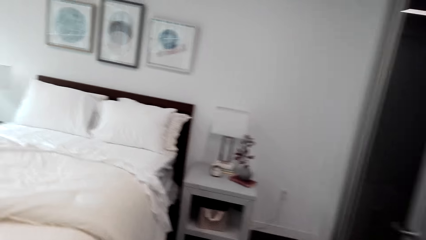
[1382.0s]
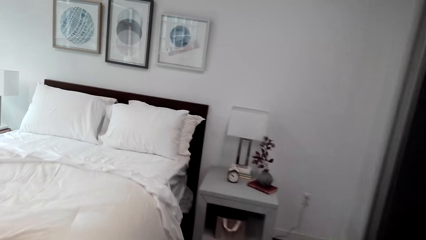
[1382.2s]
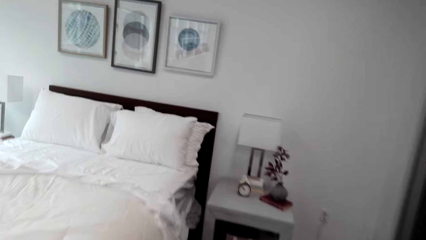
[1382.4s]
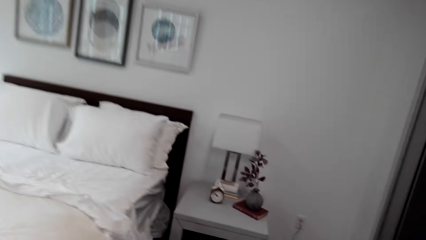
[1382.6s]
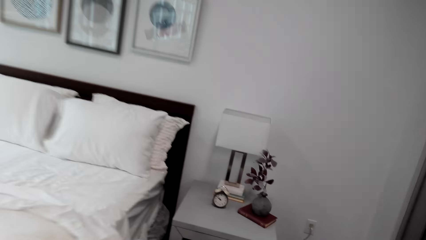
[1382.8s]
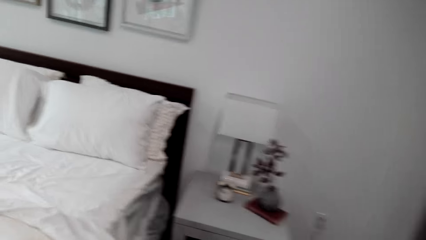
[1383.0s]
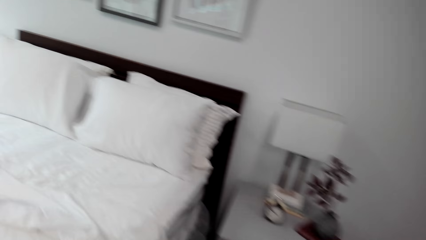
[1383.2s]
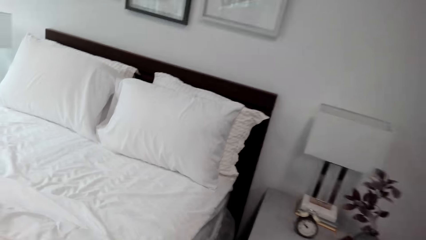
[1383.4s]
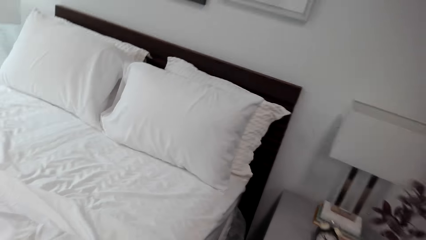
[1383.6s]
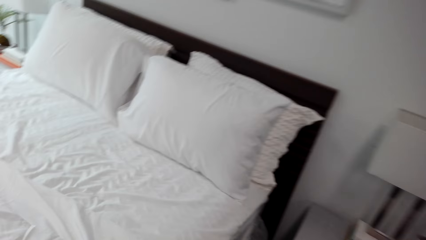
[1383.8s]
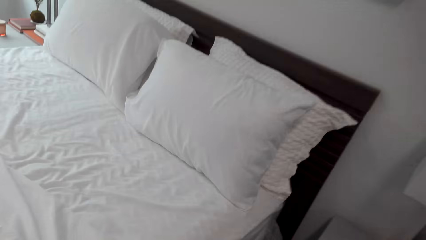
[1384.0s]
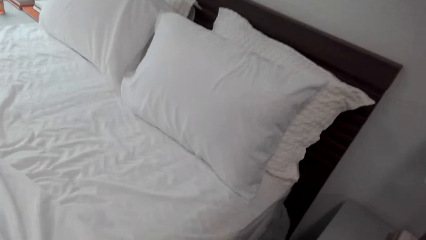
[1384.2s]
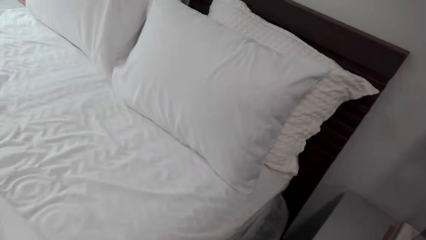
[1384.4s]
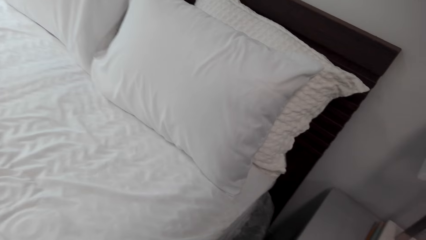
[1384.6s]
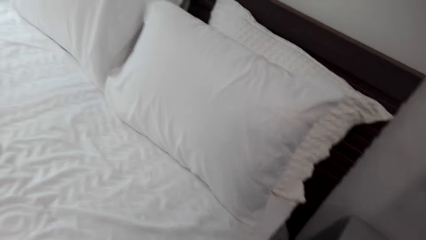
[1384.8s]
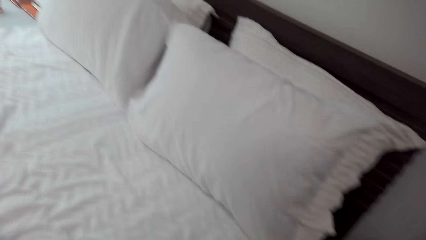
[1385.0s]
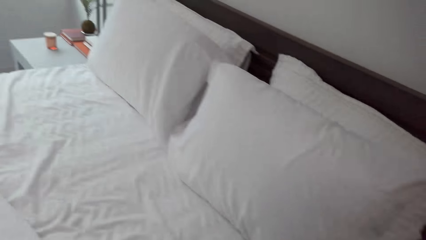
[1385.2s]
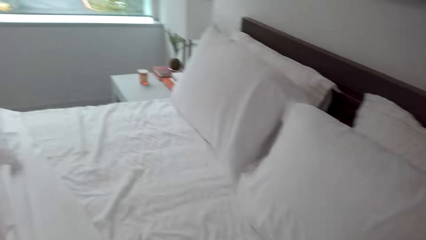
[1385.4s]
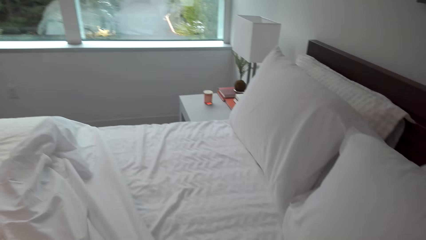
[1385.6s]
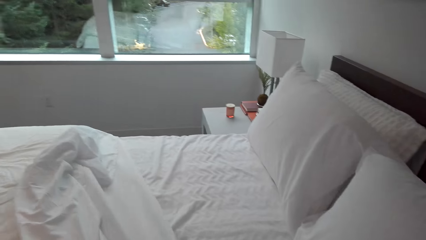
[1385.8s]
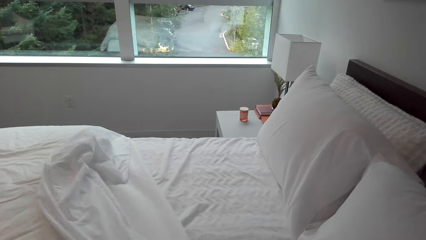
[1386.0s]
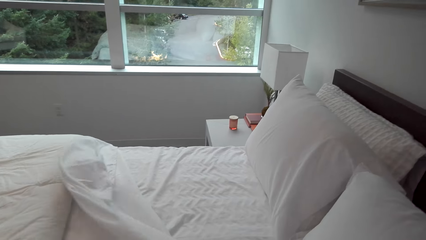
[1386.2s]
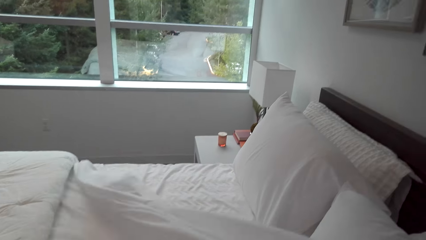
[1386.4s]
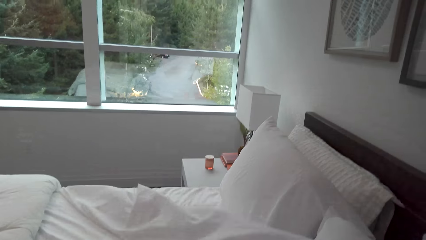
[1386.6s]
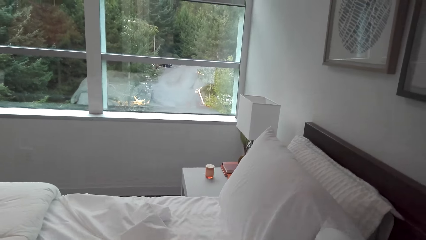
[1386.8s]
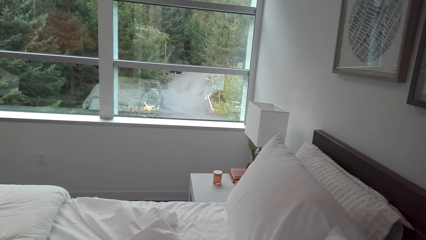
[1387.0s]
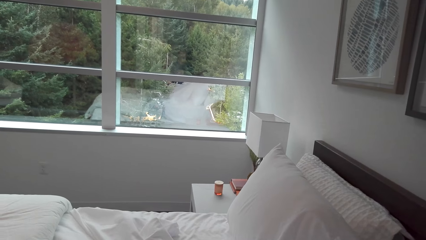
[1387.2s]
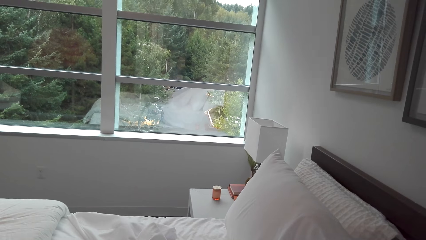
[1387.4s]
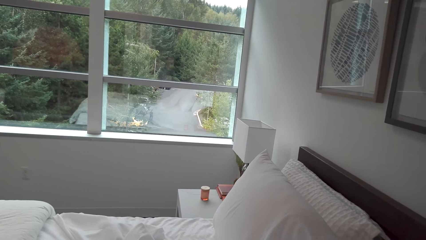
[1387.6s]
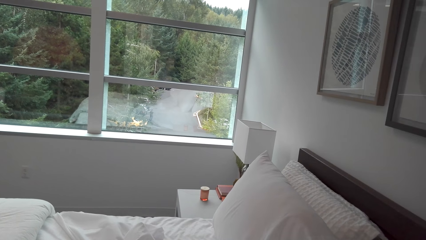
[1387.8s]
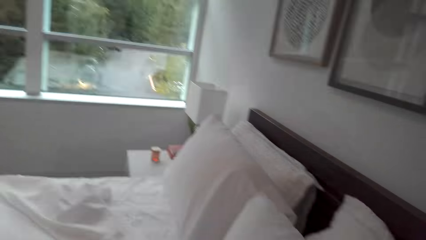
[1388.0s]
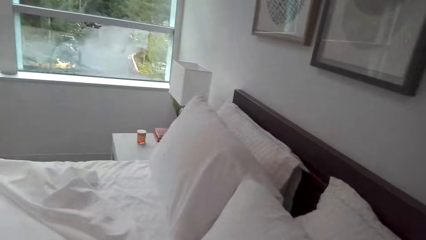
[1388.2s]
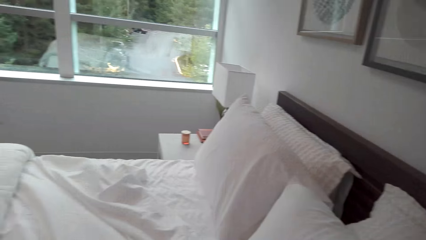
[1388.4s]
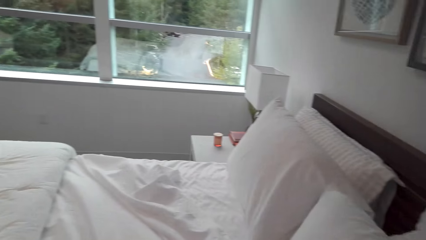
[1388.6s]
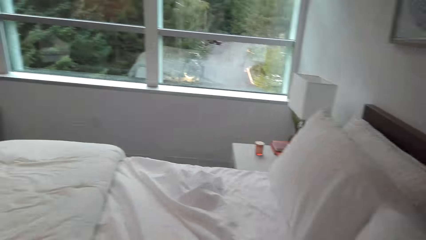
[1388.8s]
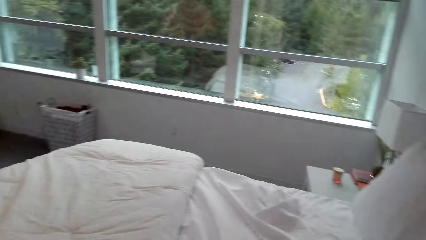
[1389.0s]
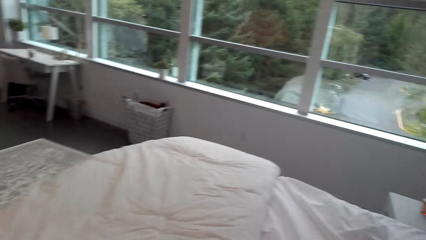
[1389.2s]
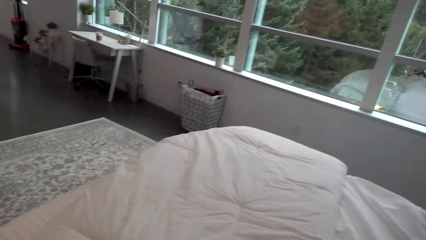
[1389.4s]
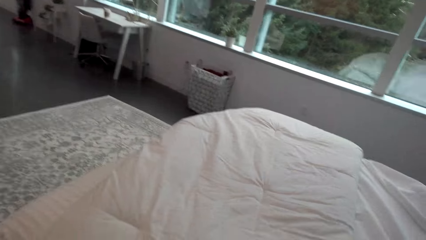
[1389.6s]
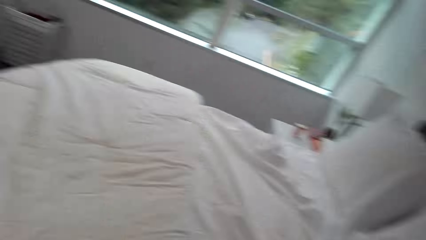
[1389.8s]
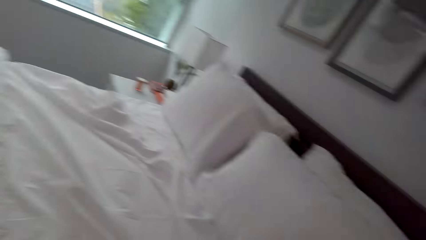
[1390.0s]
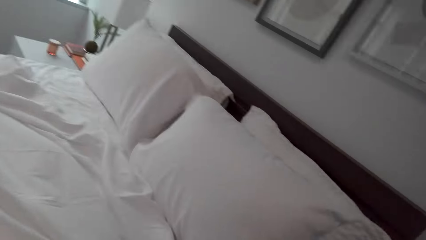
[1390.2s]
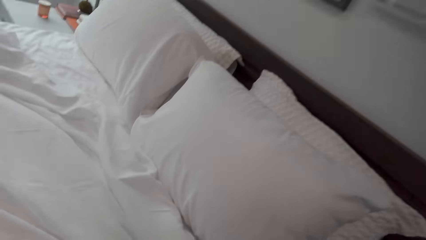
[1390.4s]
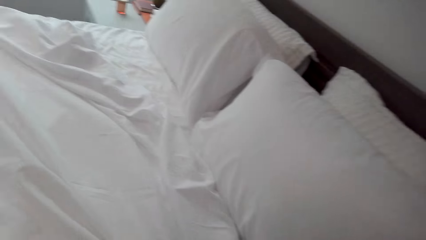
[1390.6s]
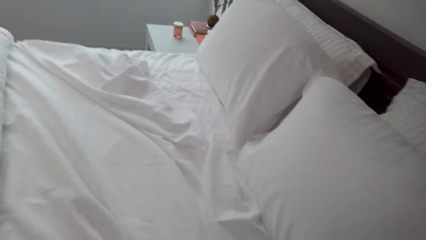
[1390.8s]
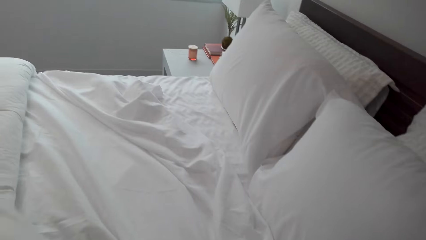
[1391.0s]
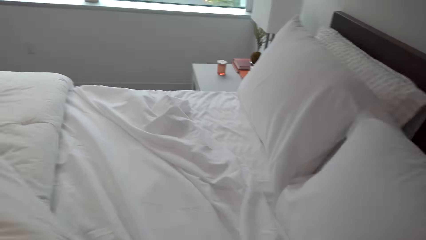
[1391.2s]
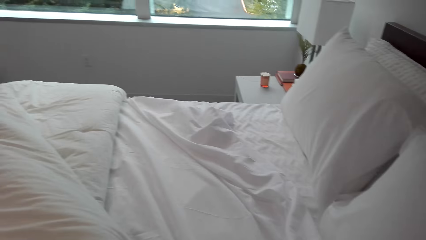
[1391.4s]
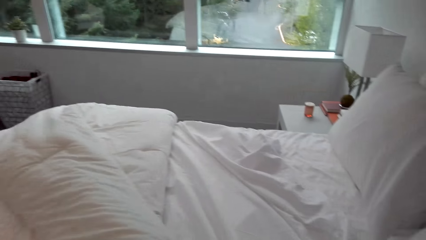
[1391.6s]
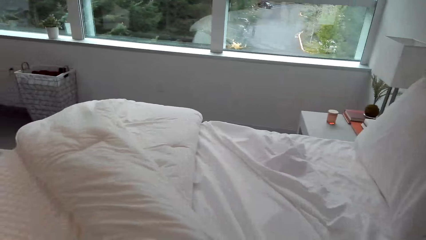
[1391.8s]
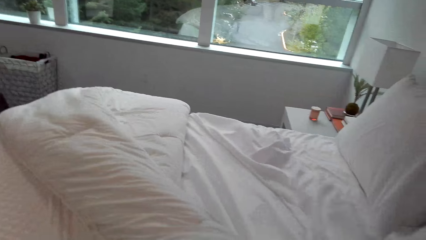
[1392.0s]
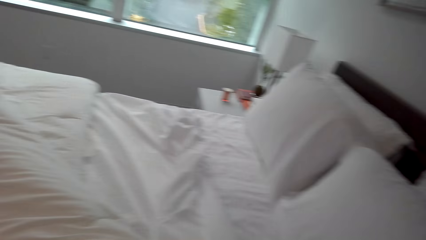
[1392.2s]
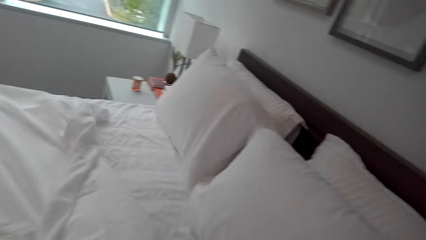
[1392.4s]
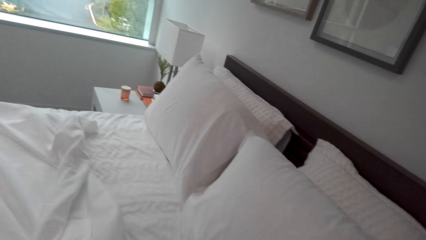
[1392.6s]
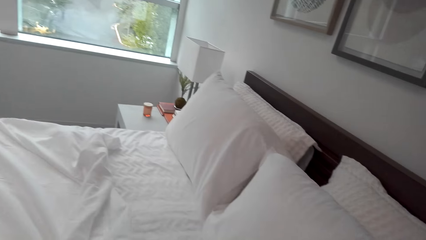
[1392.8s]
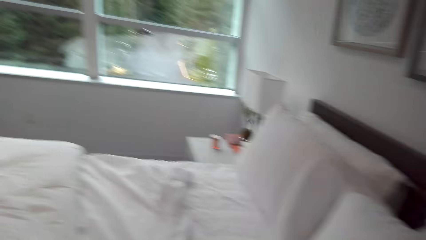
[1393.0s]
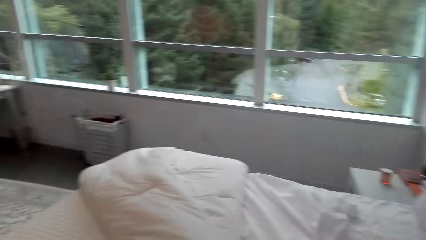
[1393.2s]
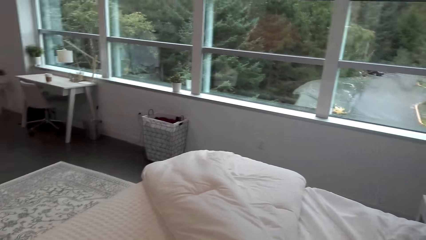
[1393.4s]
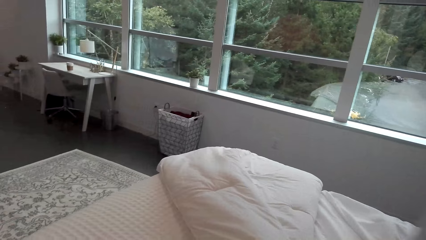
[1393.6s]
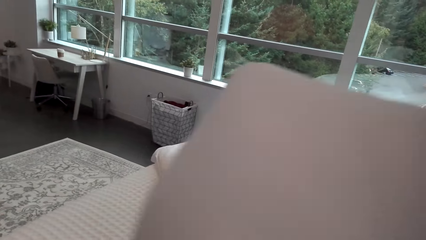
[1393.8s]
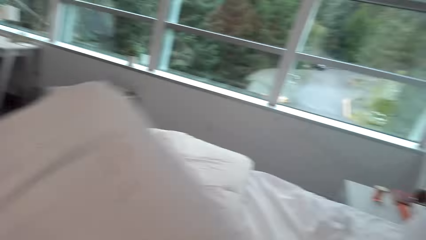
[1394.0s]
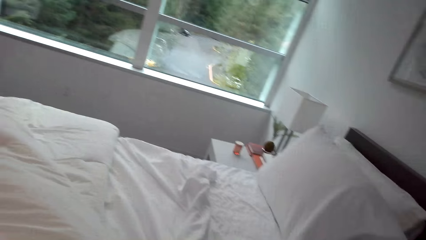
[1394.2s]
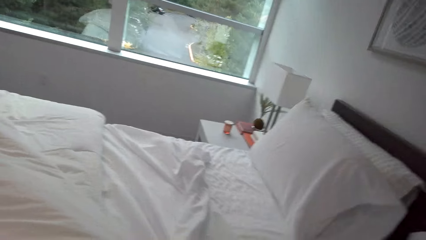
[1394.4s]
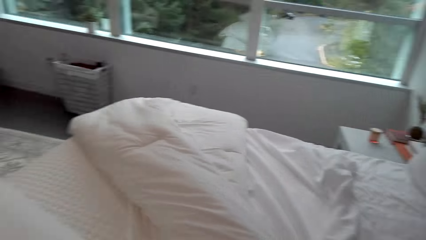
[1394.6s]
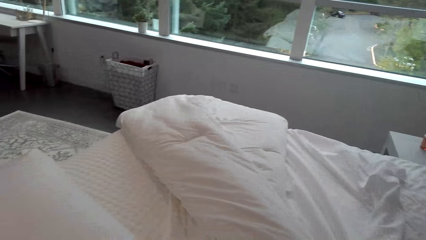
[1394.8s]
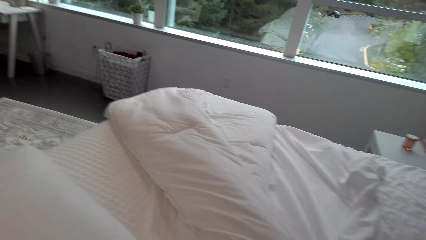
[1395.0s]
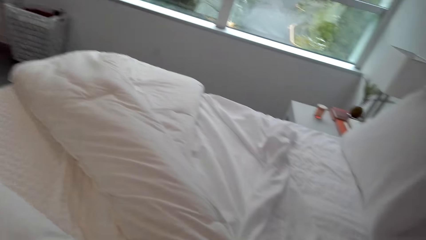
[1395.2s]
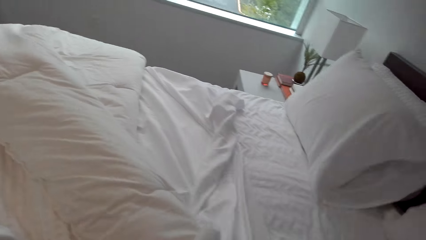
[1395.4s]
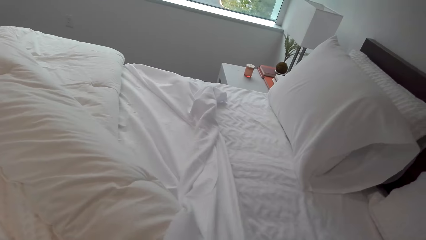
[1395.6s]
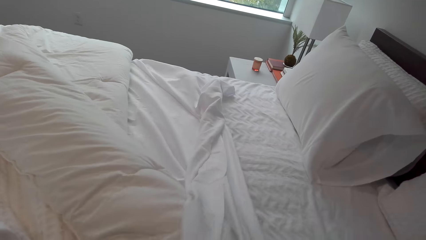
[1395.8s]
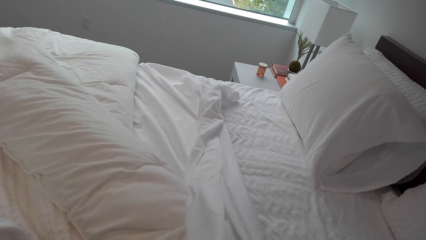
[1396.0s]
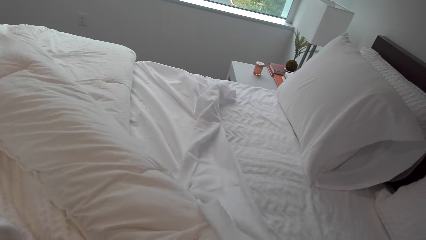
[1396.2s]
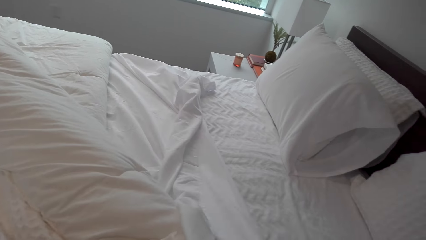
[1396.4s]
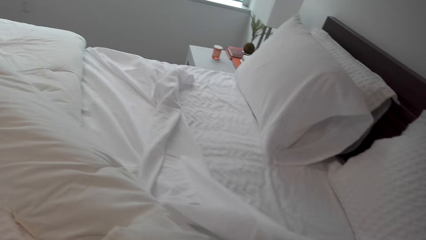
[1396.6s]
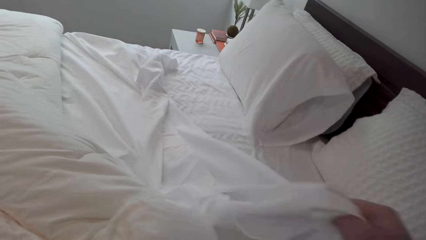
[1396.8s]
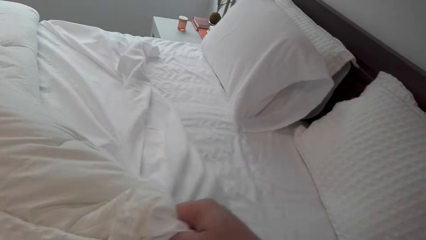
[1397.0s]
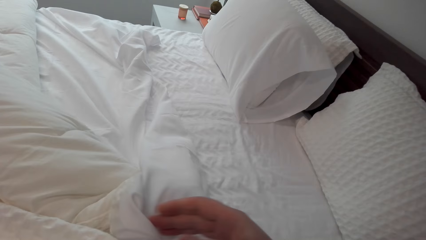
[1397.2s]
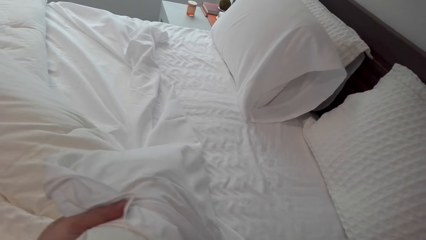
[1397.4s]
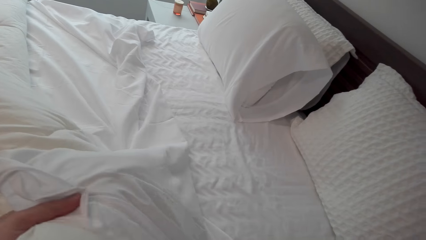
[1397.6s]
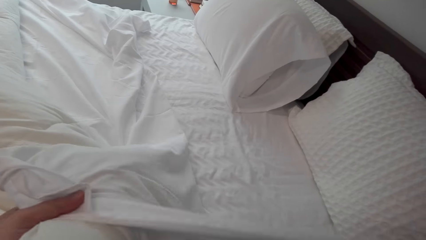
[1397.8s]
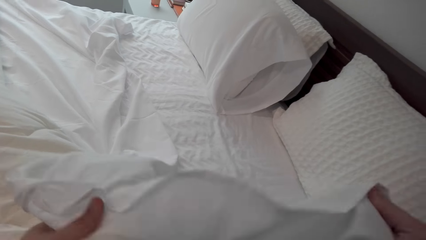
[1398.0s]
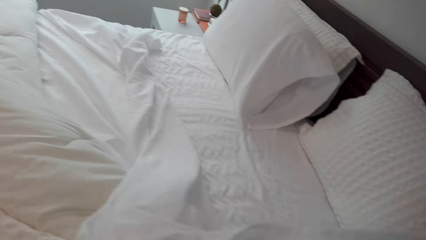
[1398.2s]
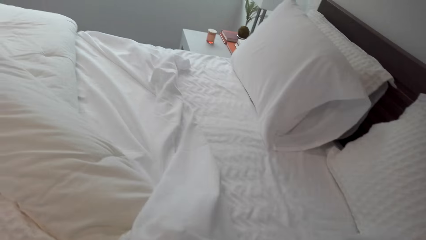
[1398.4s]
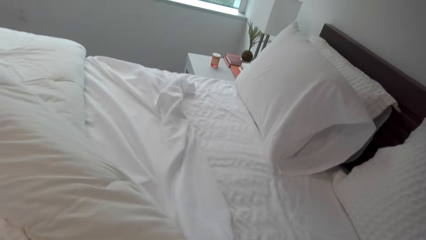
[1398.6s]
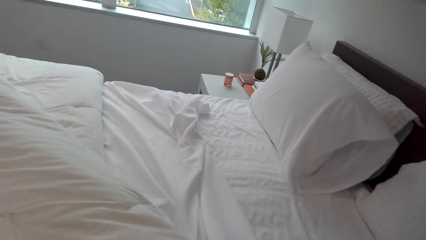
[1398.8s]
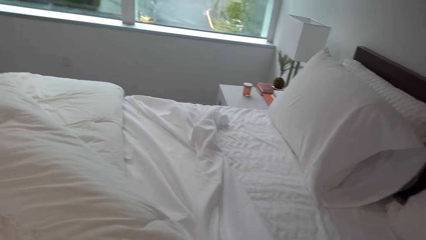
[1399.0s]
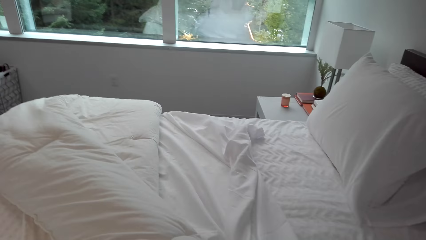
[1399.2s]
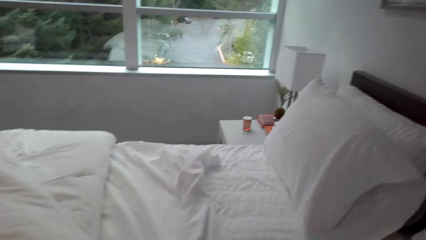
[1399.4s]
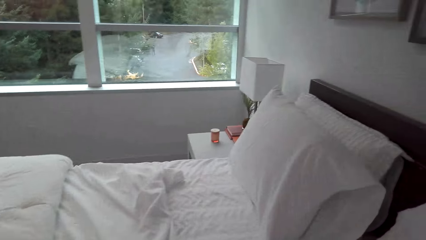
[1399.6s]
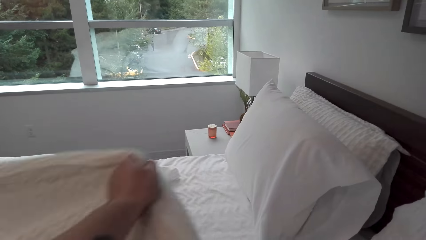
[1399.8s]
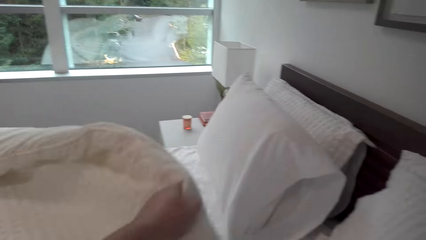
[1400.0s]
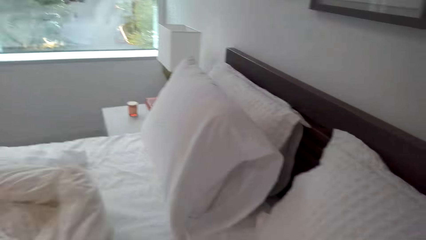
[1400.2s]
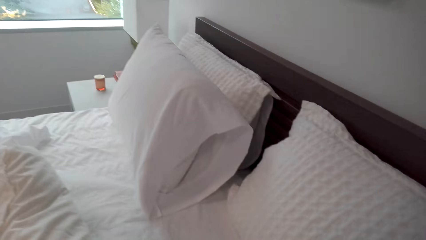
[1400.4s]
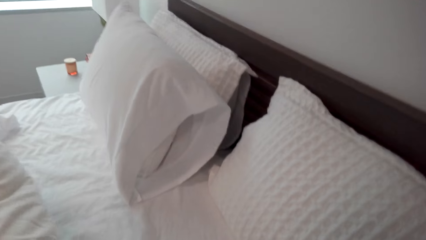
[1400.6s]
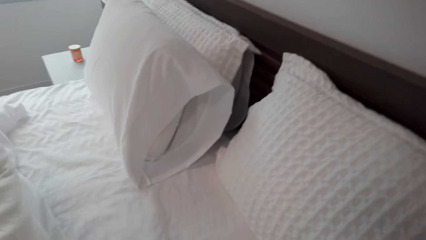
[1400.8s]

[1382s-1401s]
The camera wearer makes the bed. They spread the bed.
